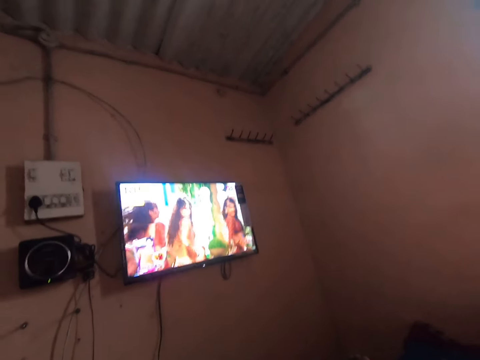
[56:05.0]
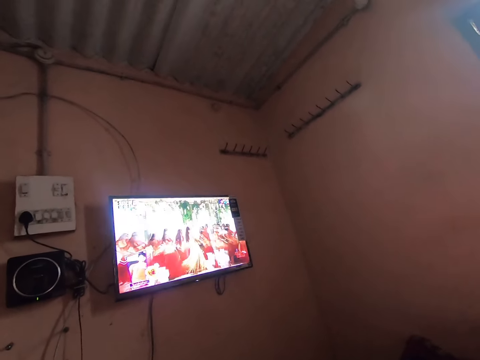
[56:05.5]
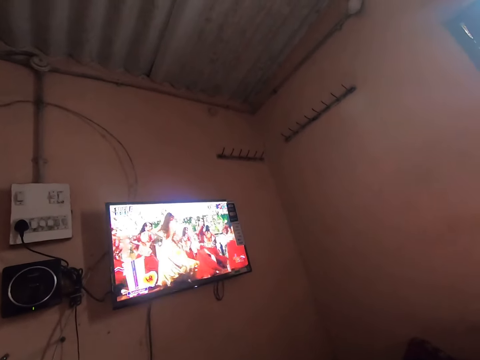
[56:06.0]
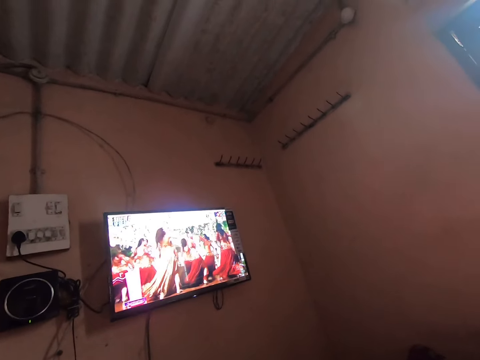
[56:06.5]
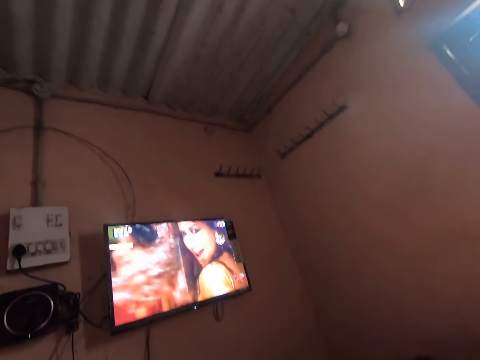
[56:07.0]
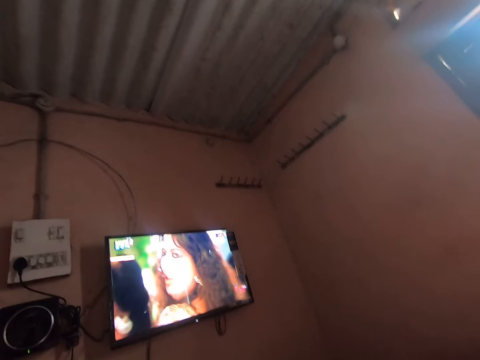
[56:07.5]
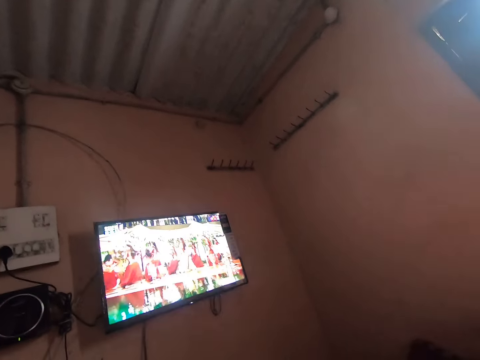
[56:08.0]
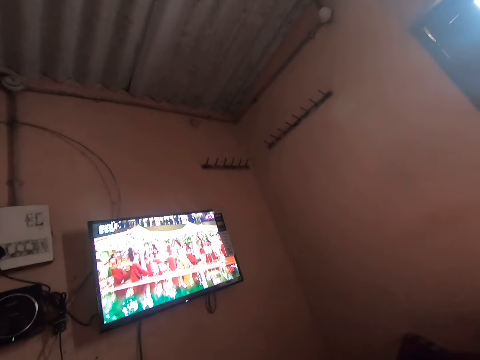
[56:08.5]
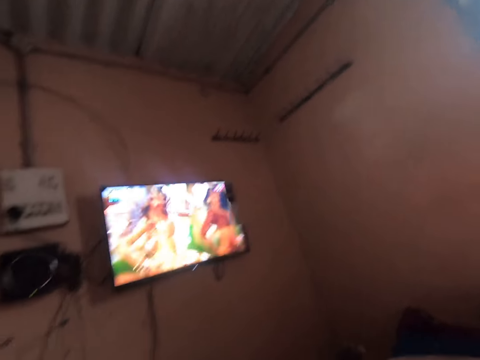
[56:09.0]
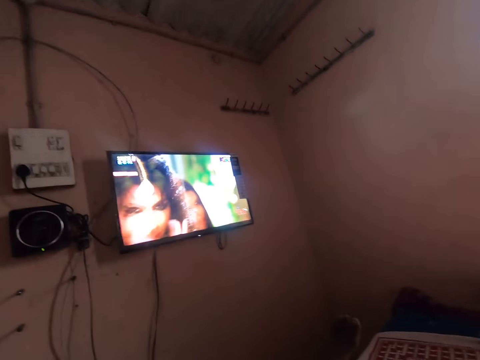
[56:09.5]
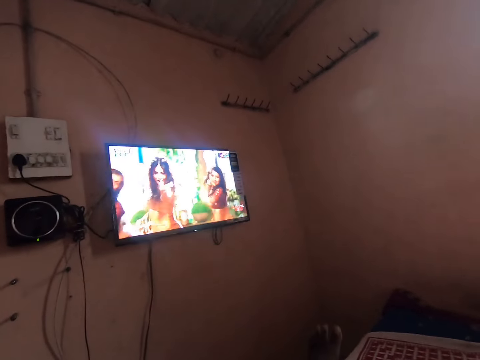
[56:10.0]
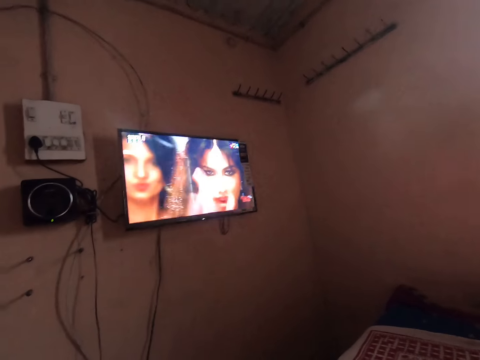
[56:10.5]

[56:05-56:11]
The camera wearer continues to watch television.
